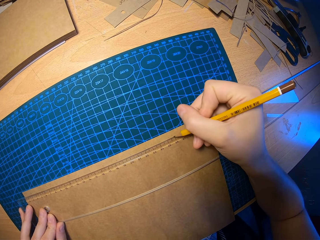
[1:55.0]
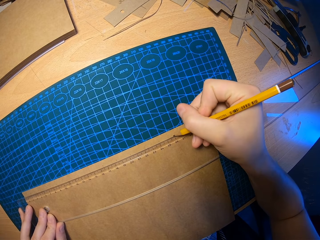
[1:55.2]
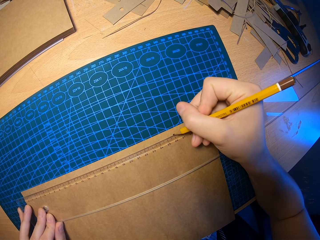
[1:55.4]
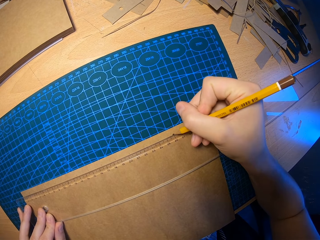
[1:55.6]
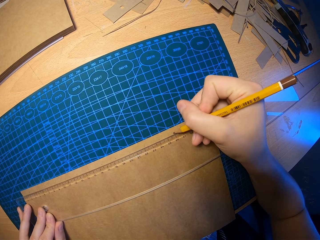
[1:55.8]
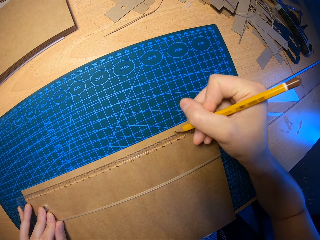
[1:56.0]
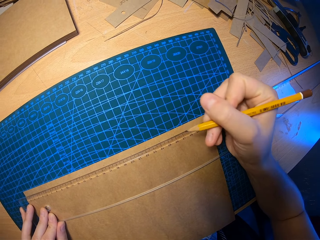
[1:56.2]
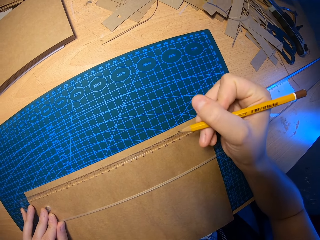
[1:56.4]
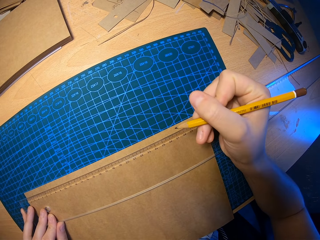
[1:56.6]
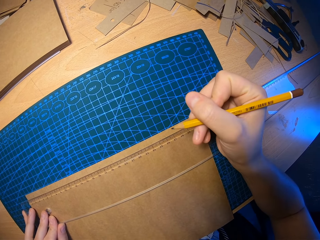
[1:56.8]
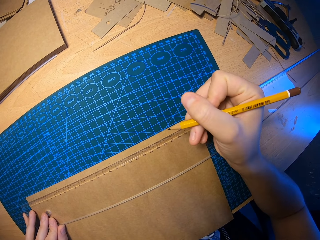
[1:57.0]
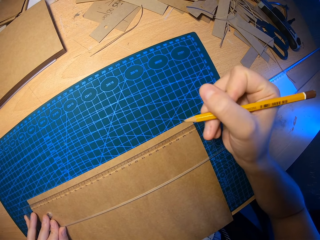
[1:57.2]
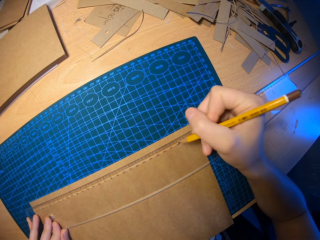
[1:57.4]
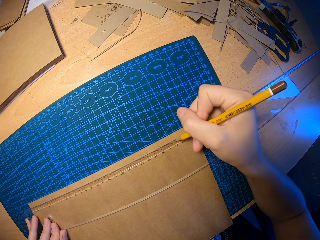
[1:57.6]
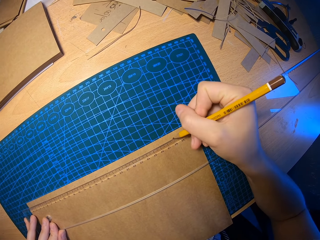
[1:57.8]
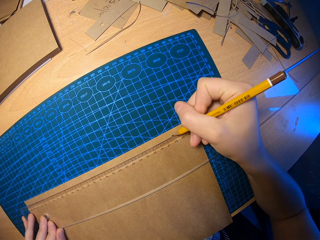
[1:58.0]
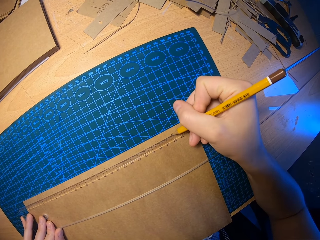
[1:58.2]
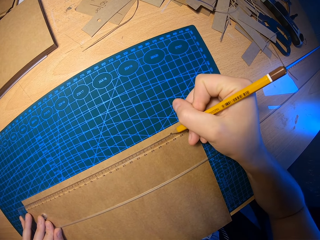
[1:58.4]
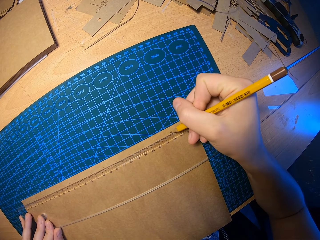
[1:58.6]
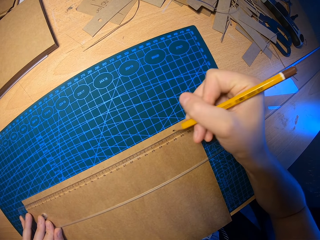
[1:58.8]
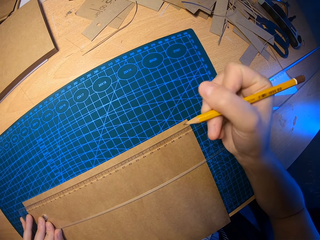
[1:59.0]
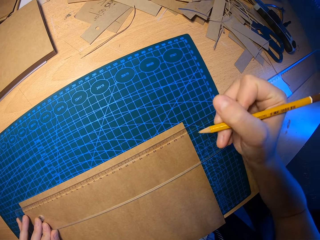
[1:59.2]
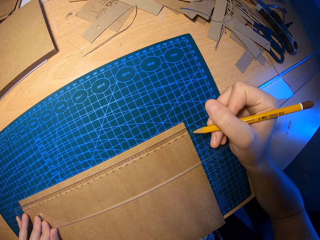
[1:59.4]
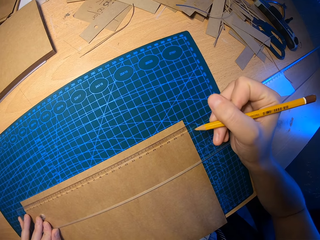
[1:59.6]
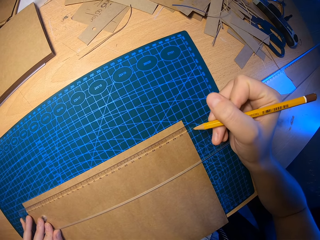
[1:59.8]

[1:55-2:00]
The camera wearer marks points on the paper with the pencil on her right hand.

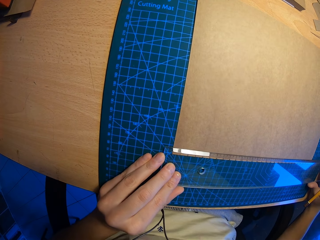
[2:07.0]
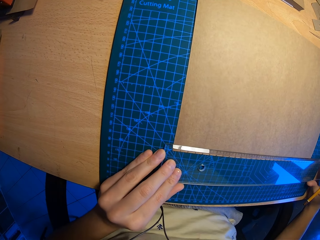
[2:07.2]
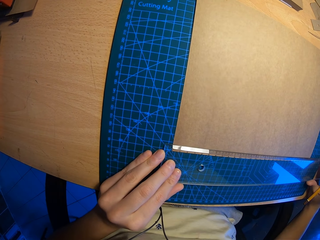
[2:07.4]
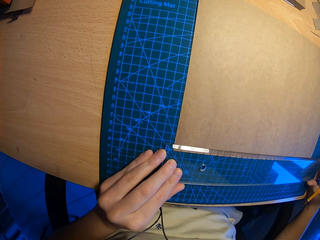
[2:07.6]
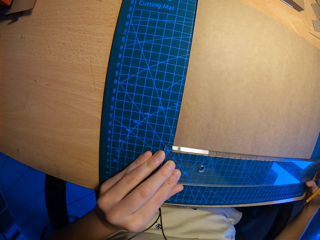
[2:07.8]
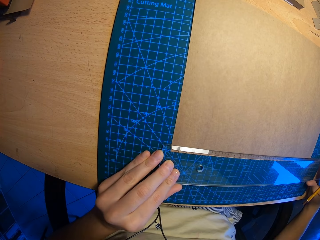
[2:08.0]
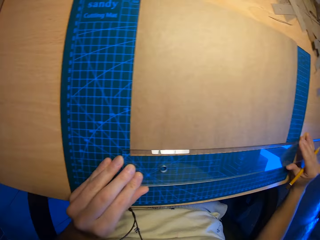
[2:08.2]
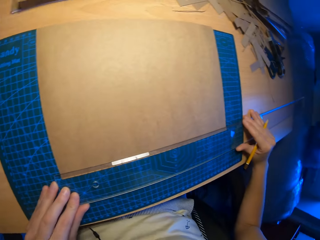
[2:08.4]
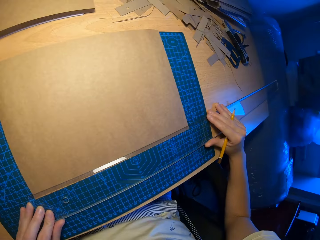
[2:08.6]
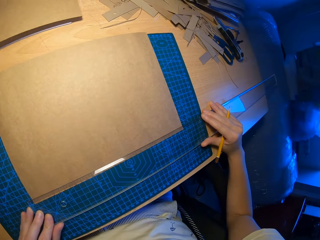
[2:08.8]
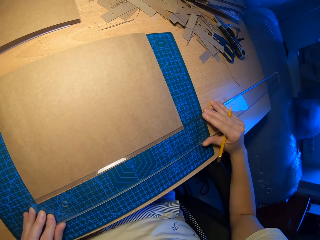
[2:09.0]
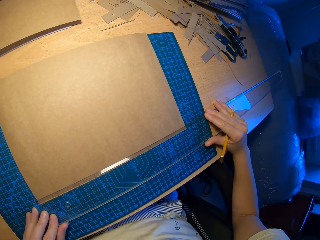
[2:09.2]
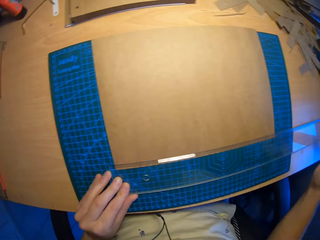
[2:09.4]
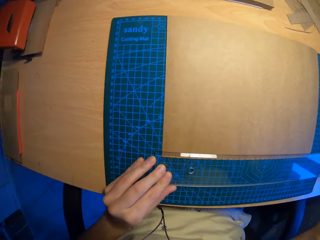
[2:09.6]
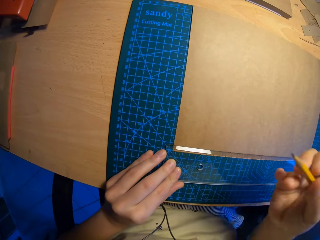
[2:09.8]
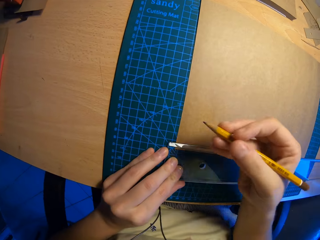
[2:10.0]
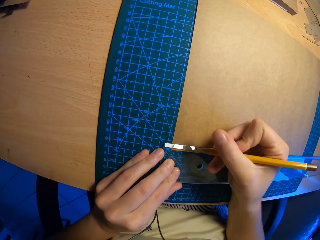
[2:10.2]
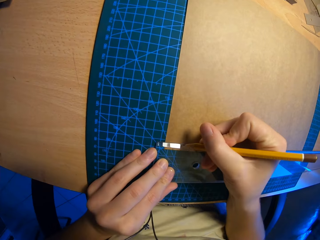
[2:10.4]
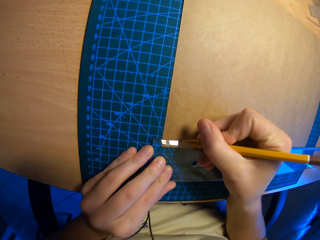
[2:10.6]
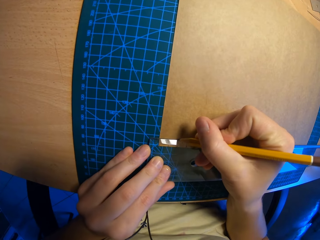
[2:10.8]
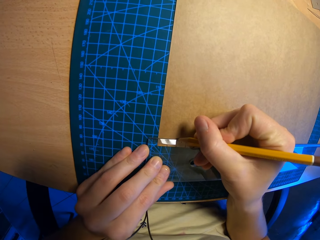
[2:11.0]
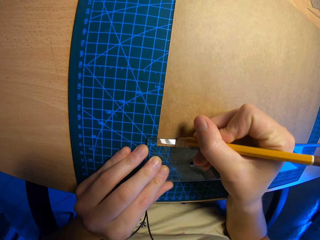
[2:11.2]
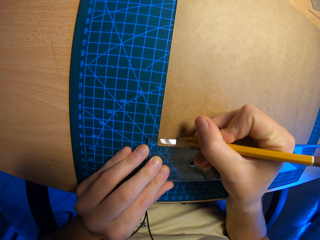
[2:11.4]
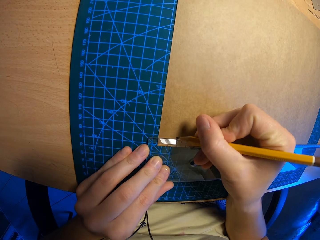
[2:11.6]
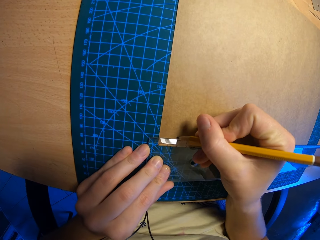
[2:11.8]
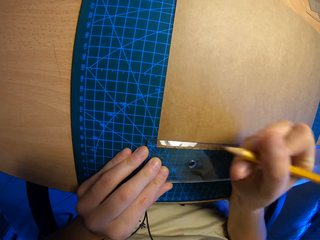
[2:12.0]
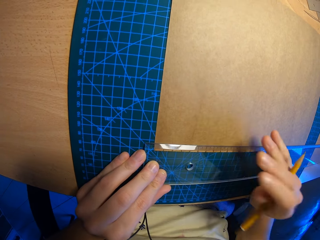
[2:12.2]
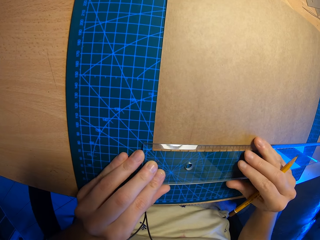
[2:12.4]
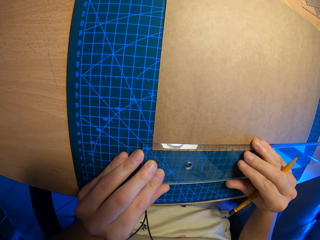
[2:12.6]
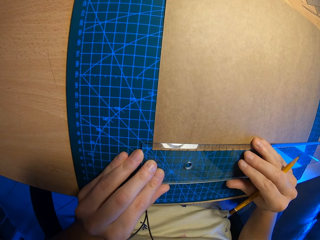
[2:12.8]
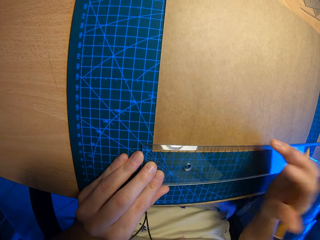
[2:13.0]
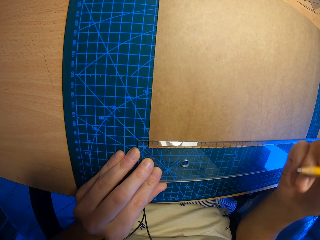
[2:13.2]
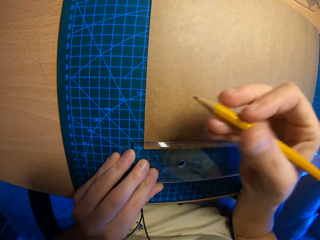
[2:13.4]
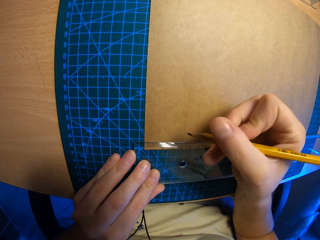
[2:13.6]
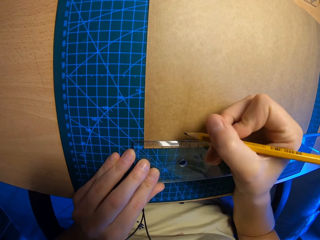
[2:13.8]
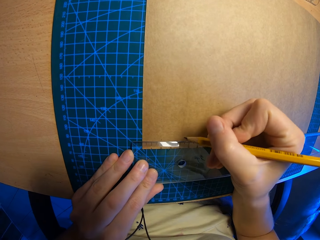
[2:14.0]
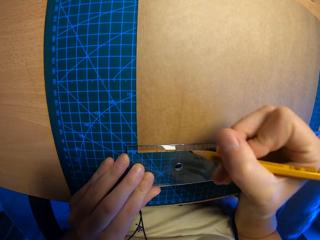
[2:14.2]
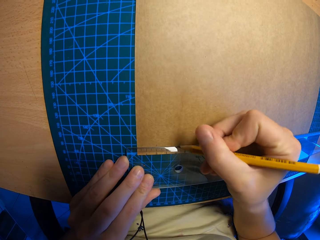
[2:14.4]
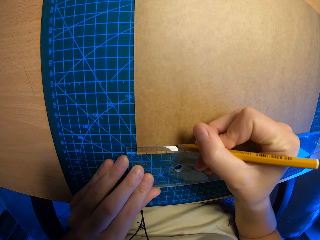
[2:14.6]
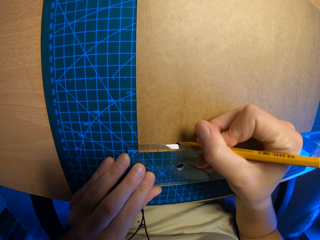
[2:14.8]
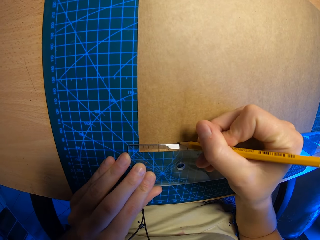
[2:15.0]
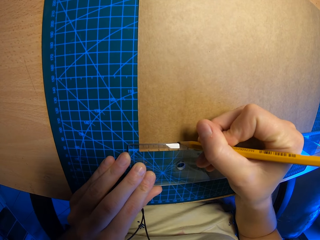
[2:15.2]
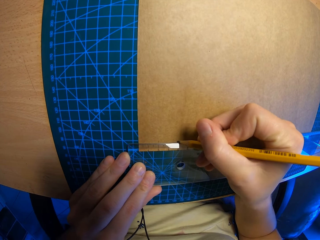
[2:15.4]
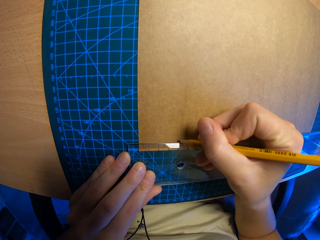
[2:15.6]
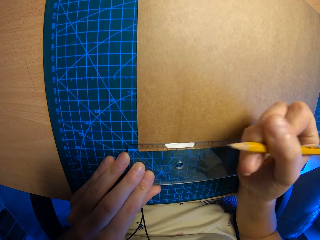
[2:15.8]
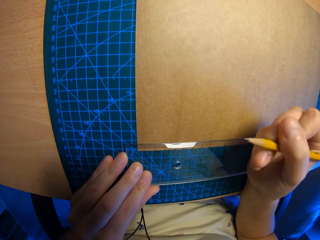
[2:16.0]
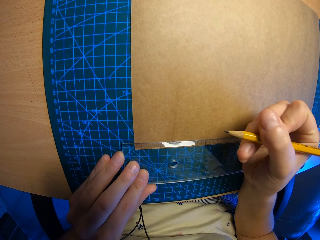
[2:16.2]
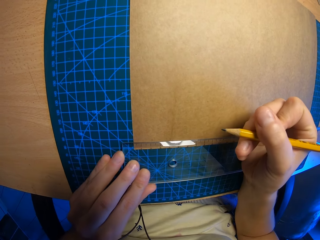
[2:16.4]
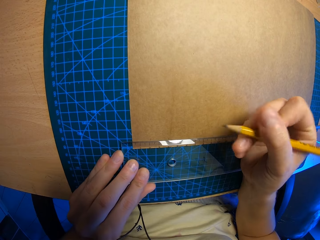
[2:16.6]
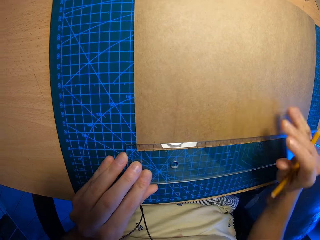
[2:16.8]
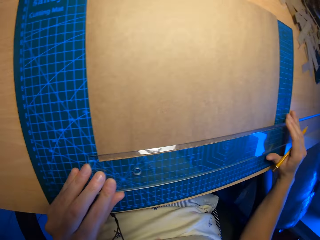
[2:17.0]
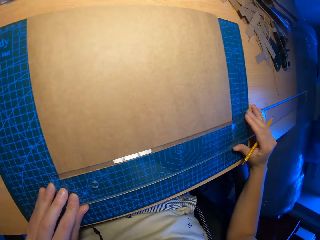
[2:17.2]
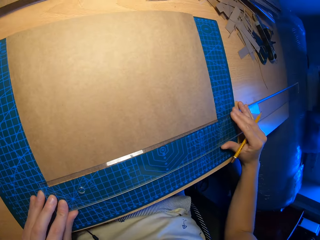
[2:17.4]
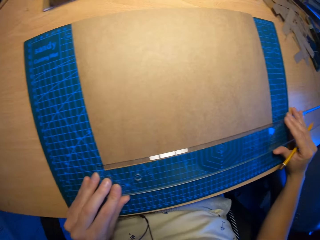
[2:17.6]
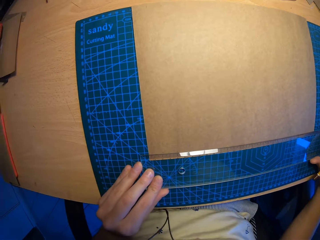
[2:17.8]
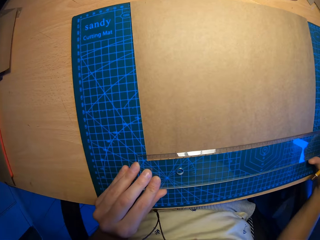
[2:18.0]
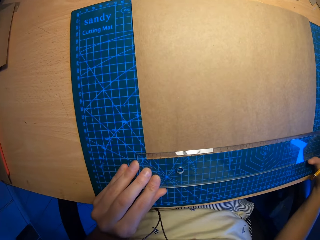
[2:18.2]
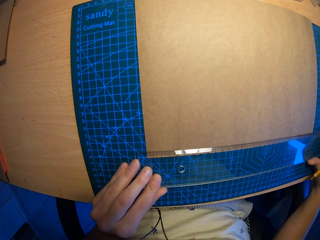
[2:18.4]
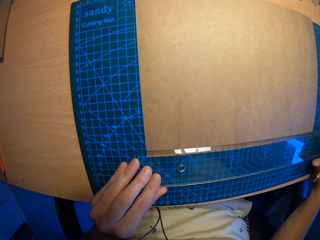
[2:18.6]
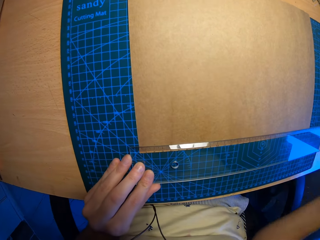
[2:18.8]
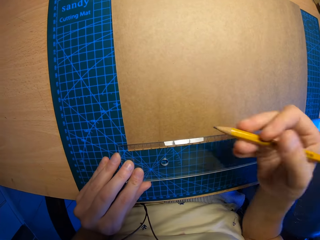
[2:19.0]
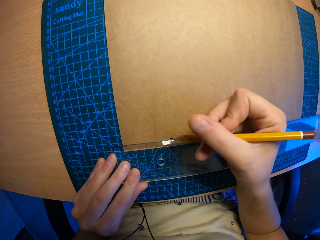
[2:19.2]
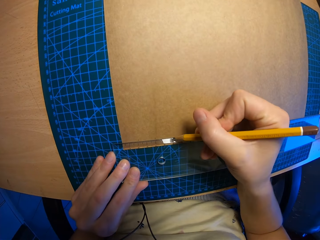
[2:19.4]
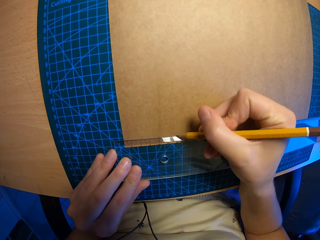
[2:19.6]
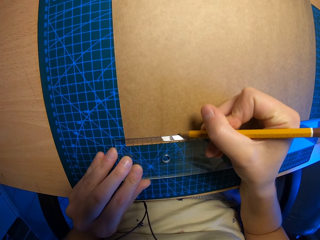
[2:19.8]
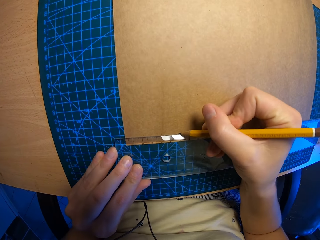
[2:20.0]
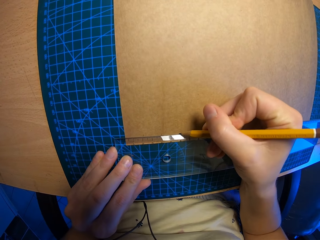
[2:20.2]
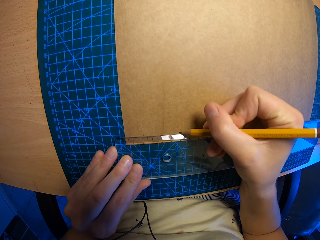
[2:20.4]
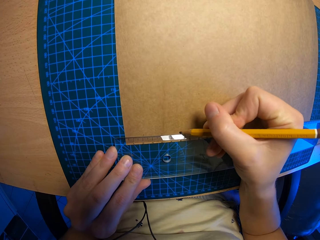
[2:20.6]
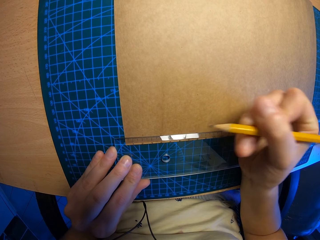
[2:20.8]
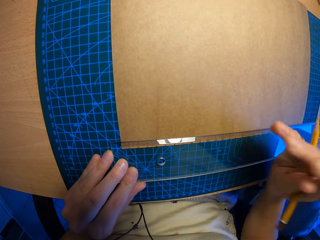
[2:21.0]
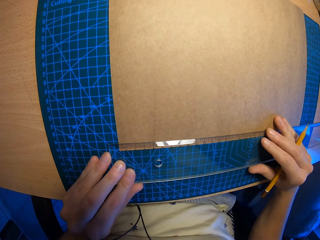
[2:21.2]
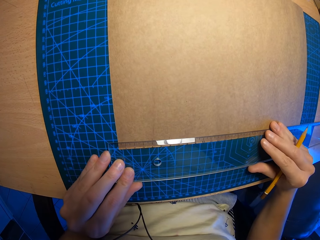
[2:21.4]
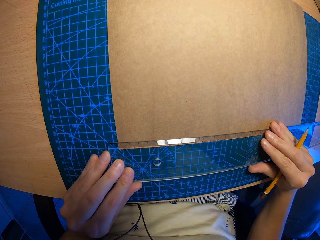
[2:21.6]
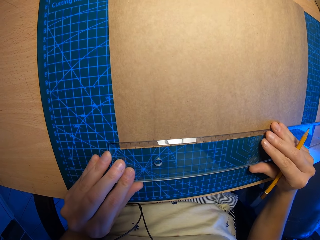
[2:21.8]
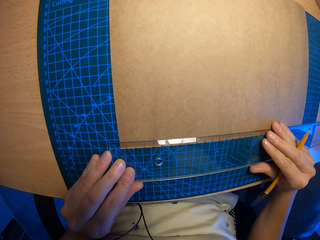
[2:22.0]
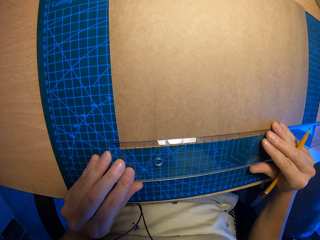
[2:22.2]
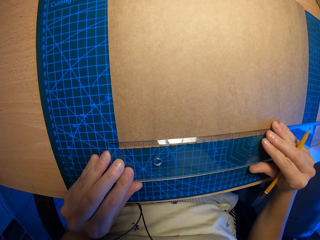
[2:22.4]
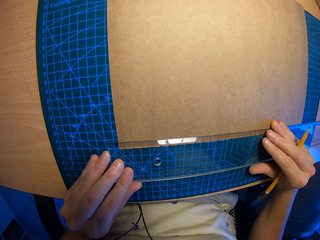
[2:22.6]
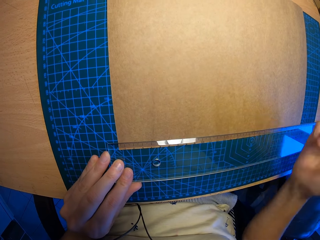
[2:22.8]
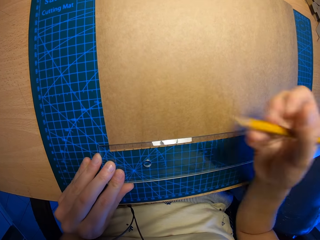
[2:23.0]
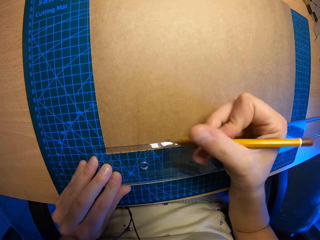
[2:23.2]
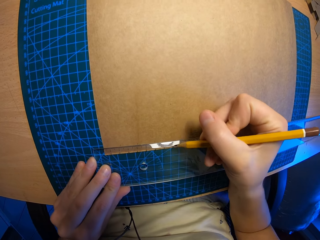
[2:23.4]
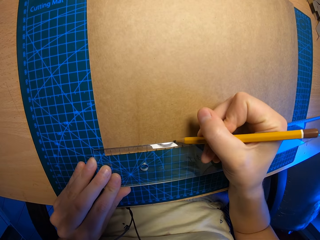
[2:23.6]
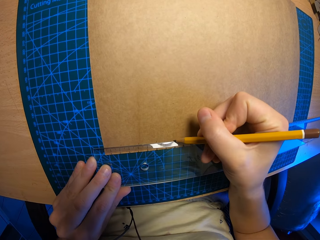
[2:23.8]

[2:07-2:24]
The camera wearer turns left. She measures a paper. She marks a point on the paper with the pencil on her right hand. She adjusts the ruler on the table with both hands. She marks a point on the paper with the pencil on her right hand. She touches the ruler and adjusts the ruler on the table with both hands. She marks a point on the paper with the pencil on her right hand. She adjusts the ruler on the table with both hands and touches the ruler.
